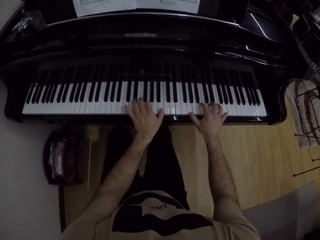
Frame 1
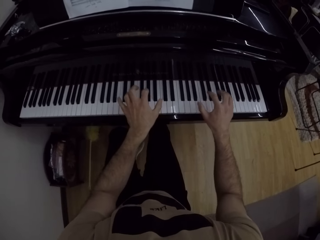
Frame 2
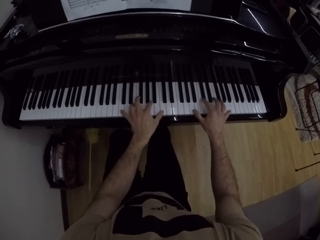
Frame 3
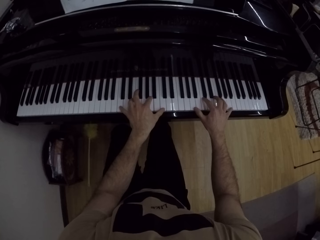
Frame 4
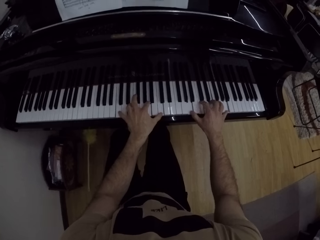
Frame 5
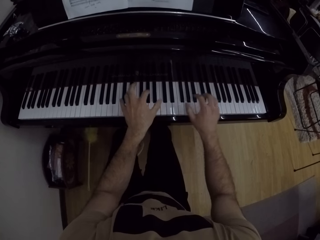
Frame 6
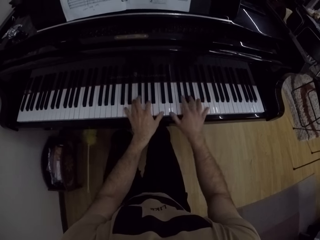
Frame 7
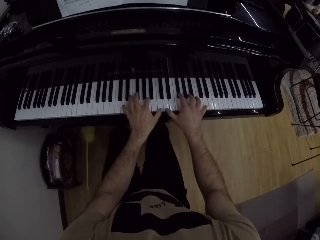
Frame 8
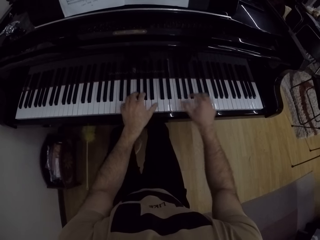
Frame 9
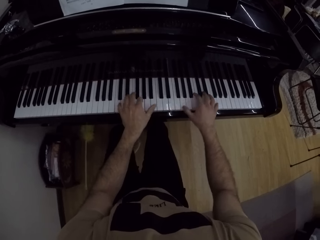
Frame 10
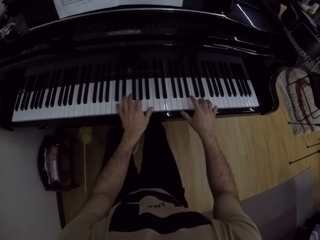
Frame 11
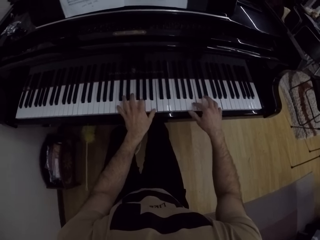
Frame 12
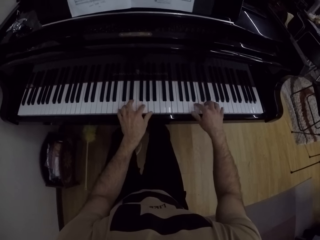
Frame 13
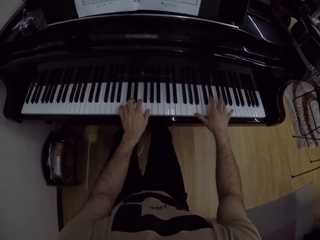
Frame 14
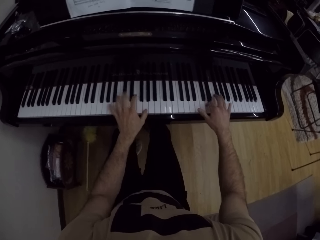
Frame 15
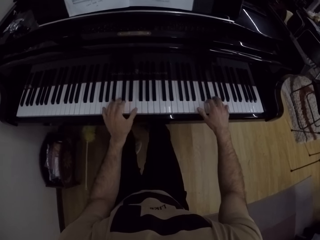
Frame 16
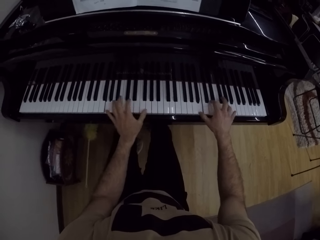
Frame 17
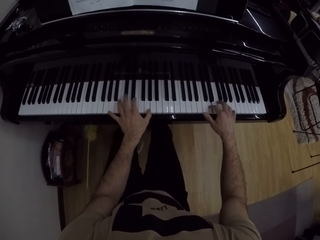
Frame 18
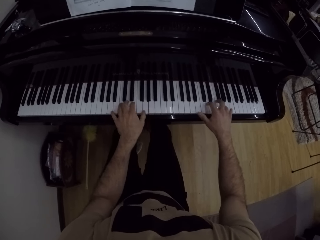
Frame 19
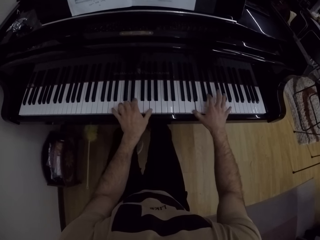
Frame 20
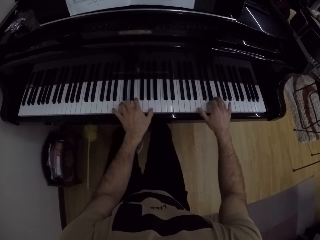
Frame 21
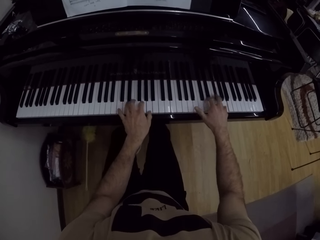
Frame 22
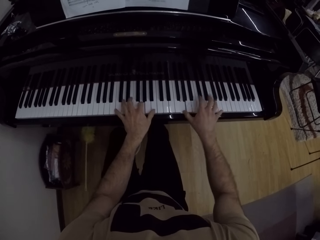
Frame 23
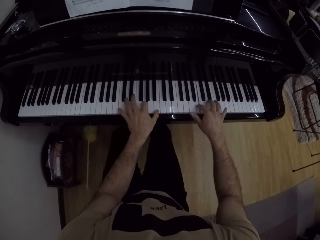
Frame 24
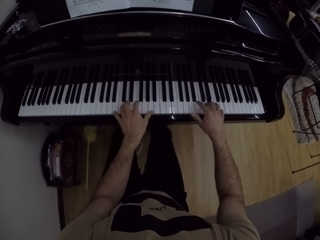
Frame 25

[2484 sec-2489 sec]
The camera wearer plays the piano with both hands.

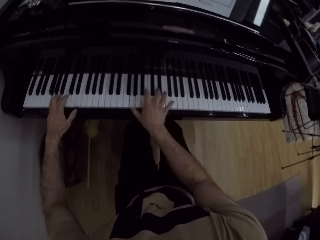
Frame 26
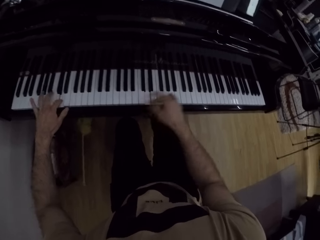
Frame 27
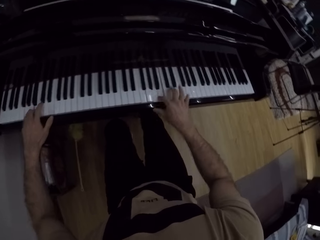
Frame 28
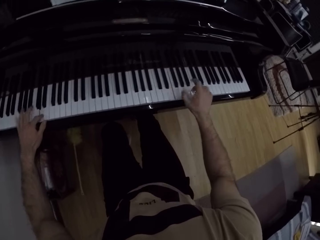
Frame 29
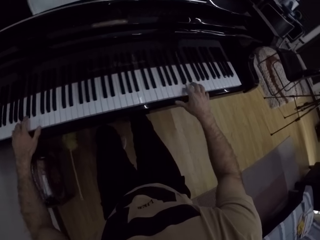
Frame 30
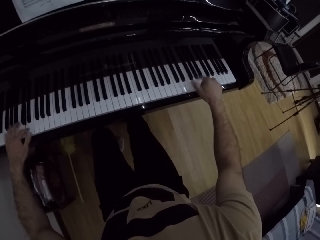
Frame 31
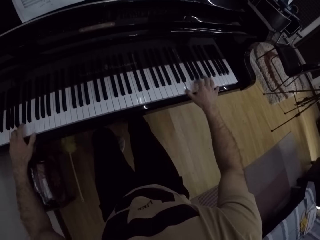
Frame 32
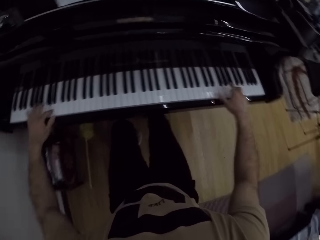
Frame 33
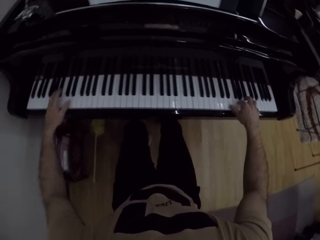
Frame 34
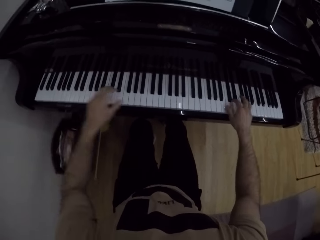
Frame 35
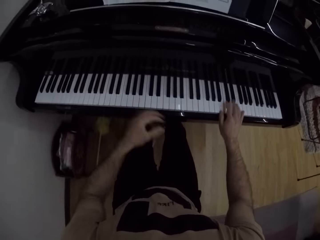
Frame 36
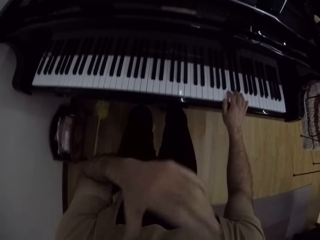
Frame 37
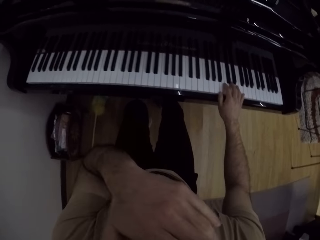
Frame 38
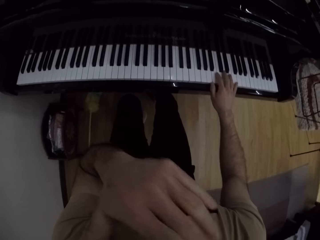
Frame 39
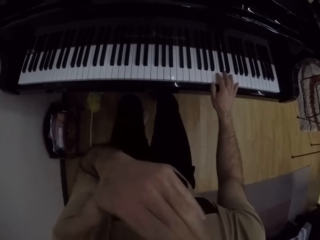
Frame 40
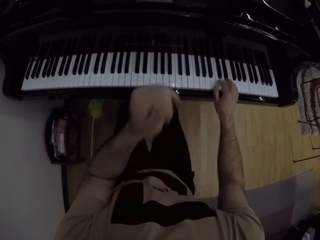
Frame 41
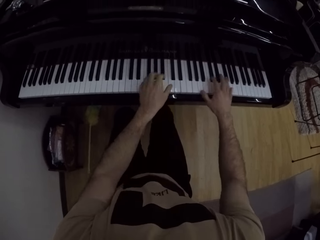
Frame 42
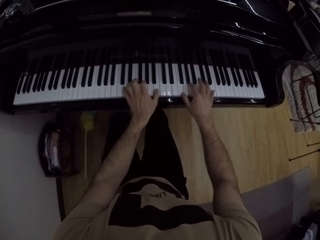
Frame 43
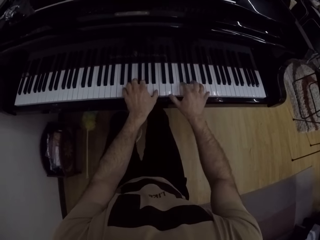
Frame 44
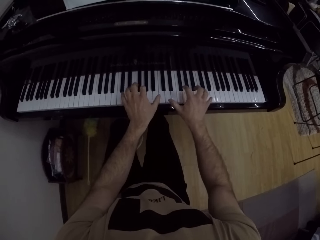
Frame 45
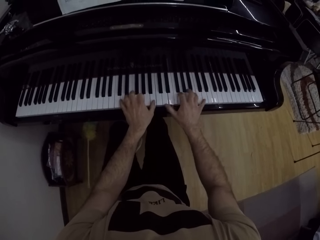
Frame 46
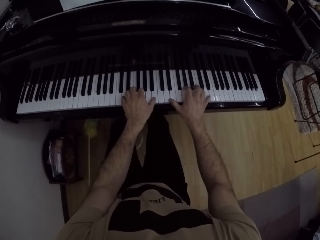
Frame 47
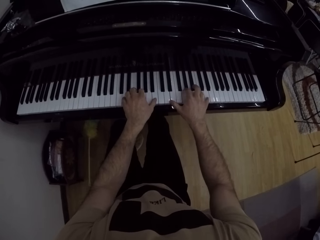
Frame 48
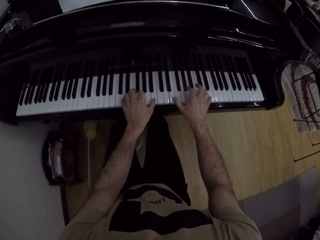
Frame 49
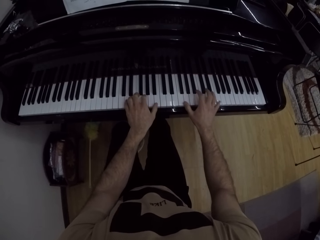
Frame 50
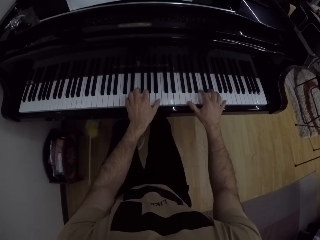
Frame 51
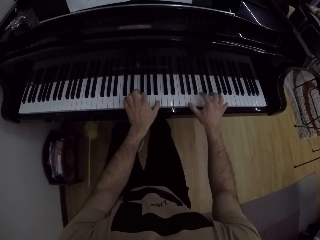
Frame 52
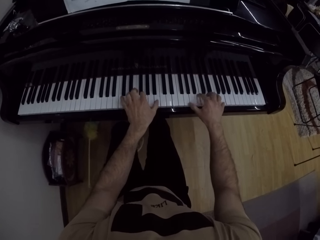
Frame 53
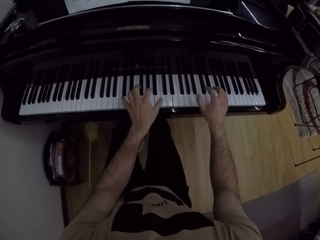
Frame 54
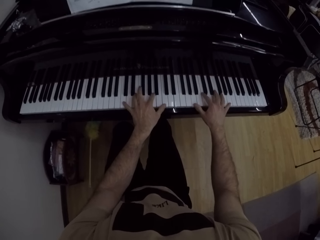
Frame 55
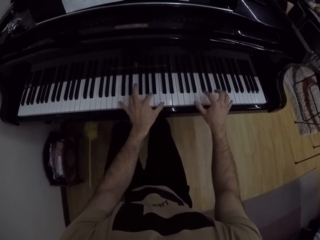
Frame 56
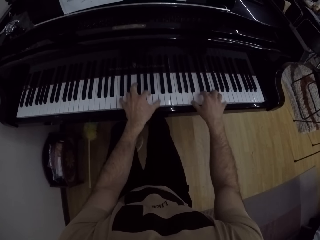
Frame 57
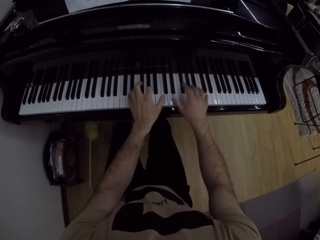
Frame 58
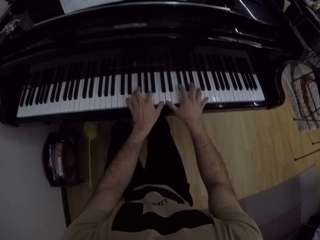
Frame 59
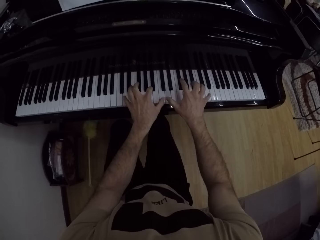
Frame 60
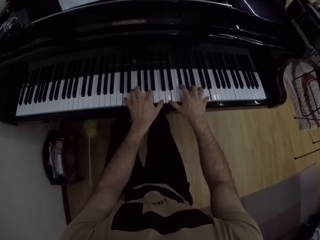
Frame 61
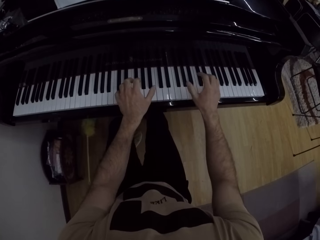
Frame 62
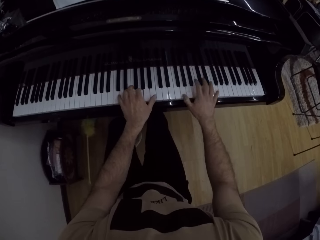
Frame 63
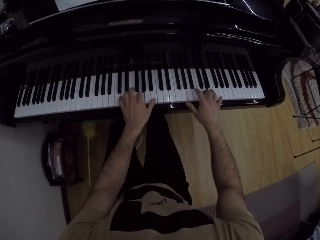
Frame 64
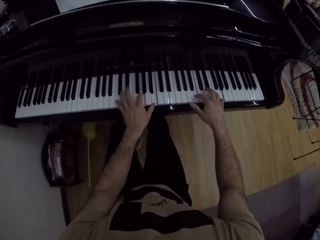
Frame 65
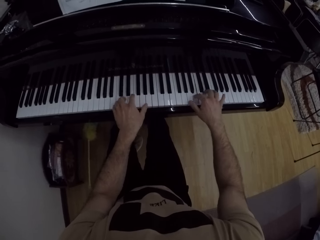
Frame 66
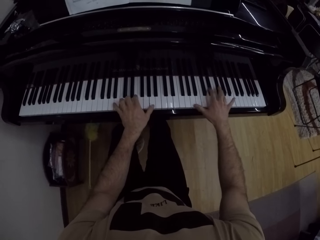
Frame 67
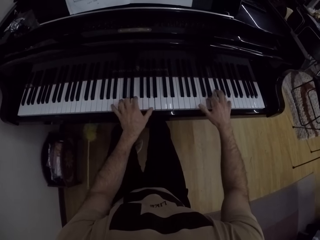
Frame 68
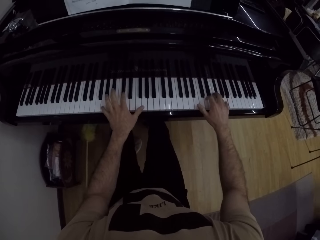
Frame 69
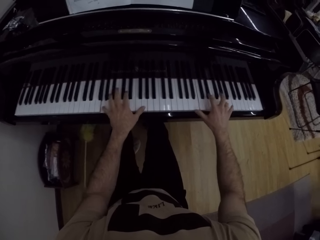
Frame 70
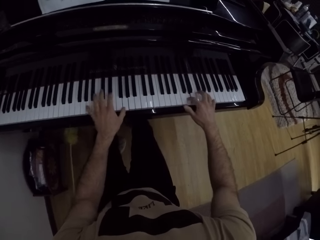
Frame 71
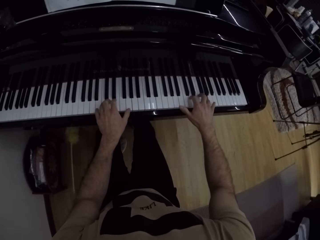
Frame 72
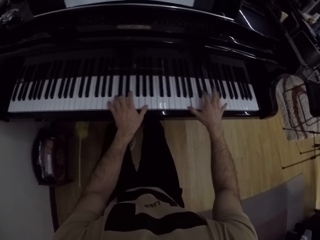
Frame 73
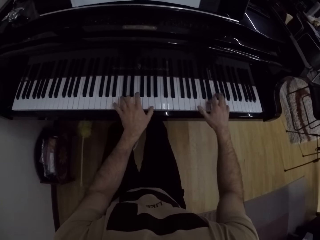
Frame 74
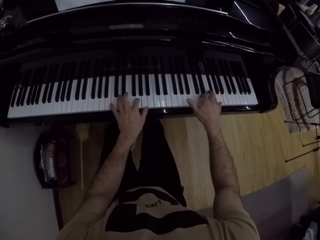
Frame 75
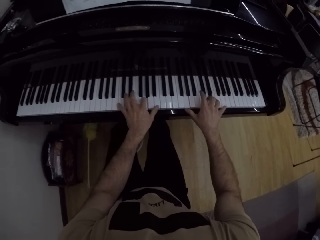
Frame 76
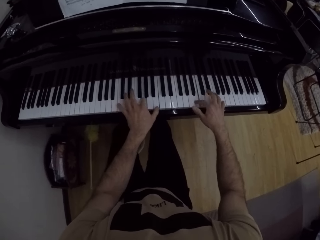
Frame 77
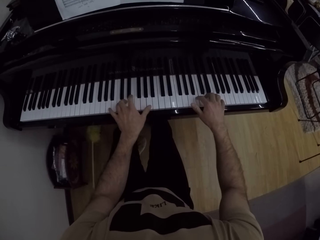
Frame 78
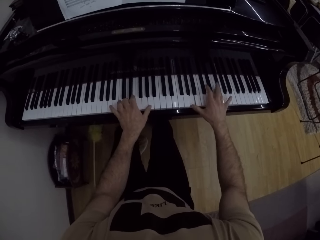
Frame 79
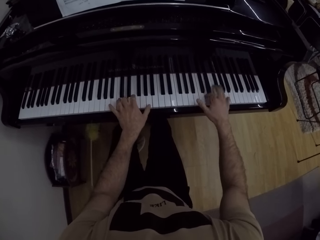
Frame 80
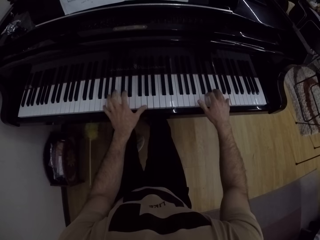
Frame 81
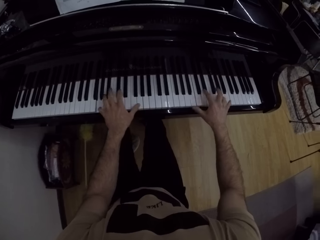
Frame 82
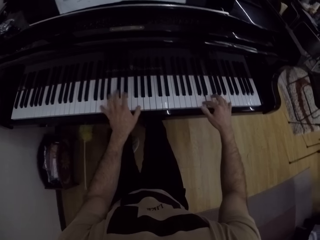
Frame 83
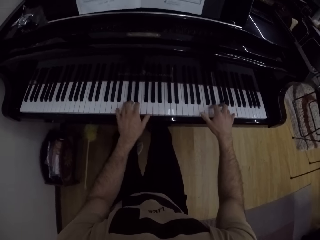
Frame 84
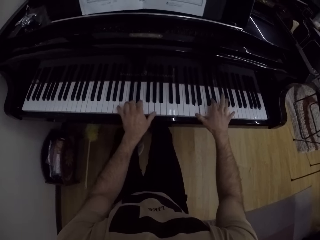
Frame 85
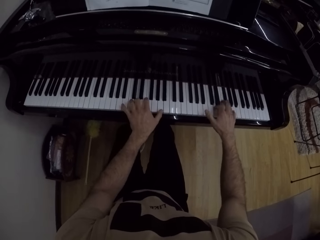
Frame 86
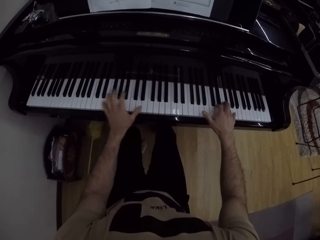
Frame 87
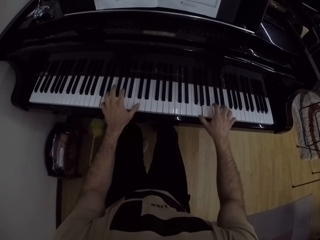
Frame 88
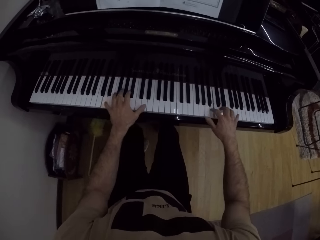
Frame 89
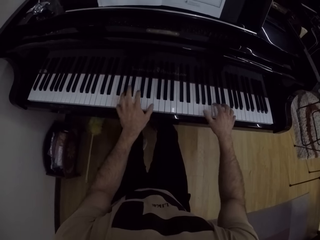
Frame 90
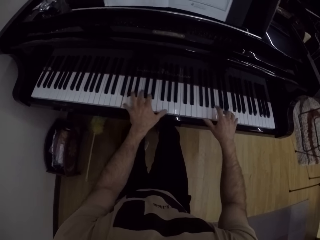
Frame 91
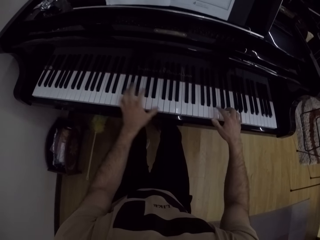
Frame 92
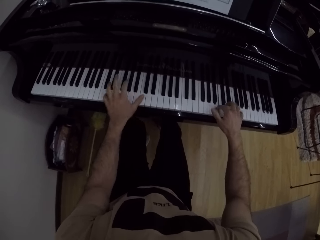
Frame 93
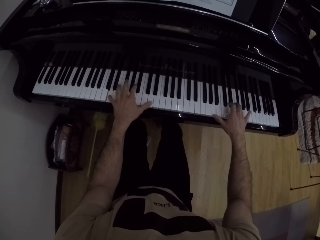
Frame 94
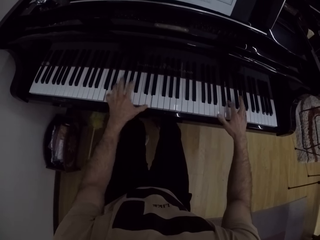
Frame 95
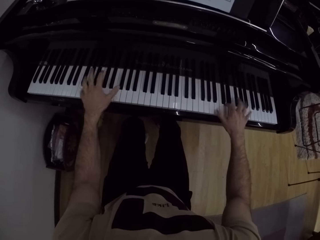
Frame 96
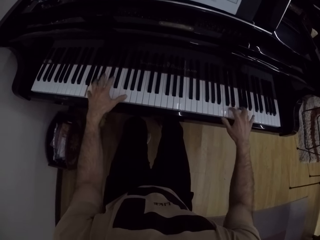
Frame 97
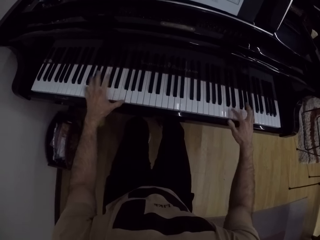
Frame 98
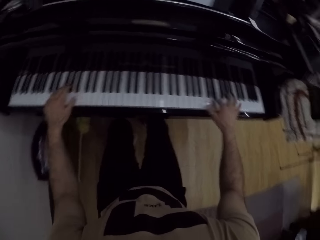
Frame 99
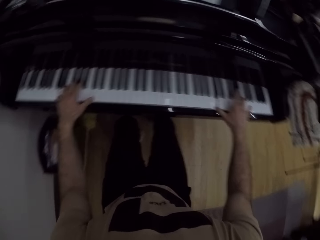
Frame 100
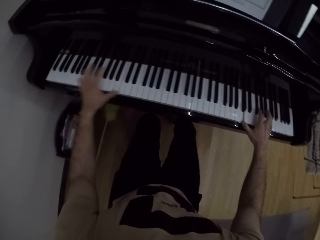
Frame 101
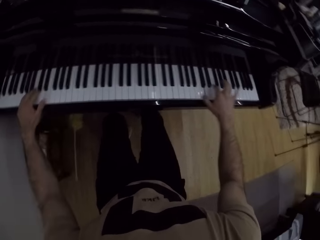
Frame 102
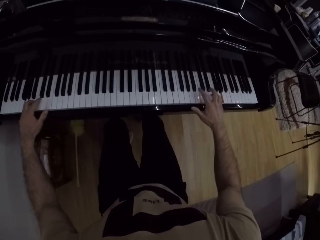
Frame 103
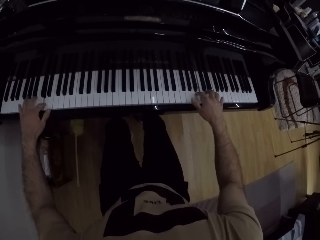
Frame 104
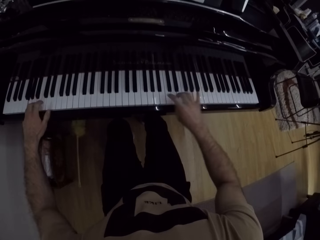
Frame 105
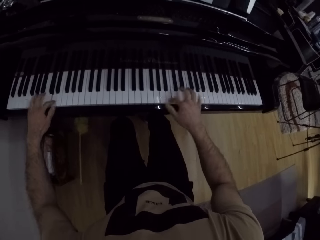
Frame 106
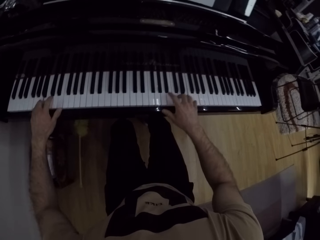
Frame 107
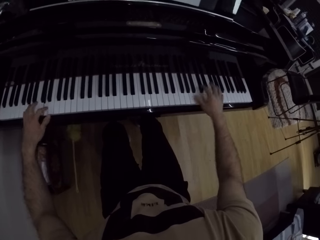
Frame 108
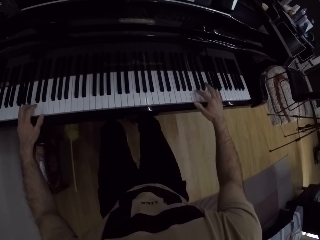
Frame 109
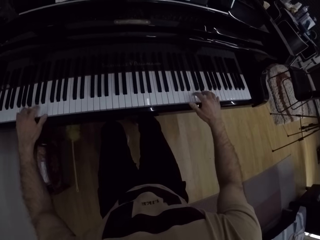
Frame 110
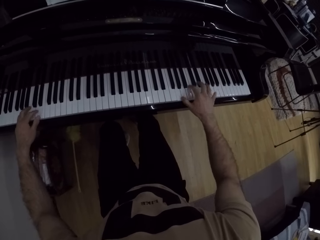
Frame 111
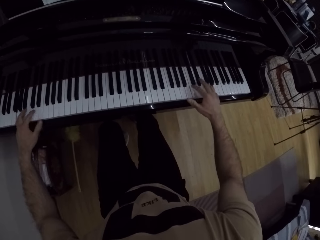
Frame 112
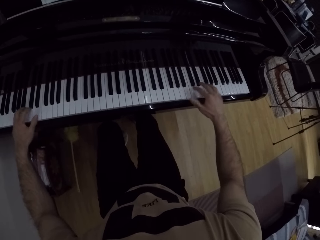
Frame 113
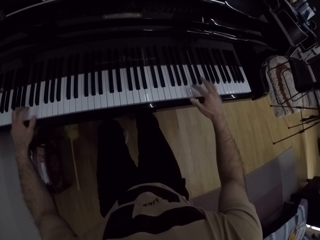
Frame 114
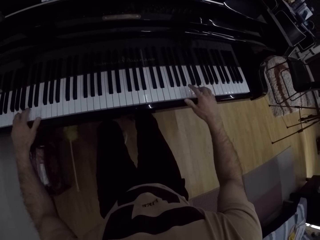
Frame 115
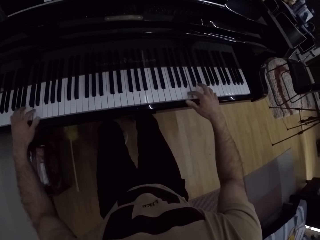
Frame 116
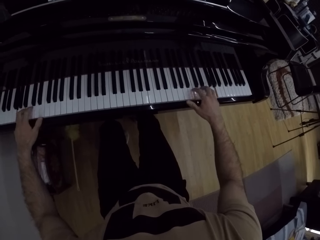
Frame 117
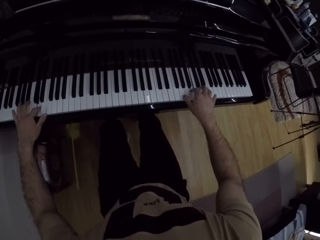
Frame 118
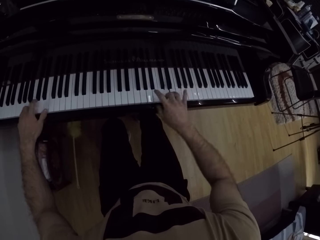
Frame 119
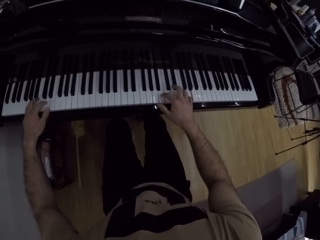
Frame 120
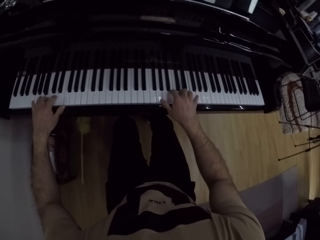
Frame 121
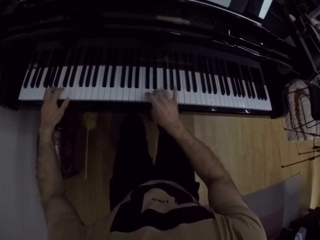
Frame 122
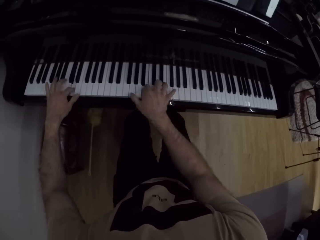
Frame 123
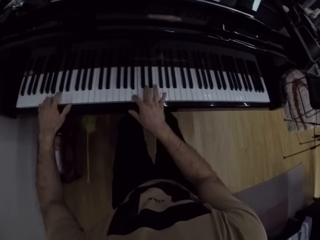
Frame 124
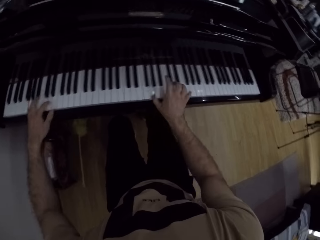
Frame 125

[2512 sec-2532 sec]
The camera wearer raises his left hand to his face. He plays the piano with both hands.
